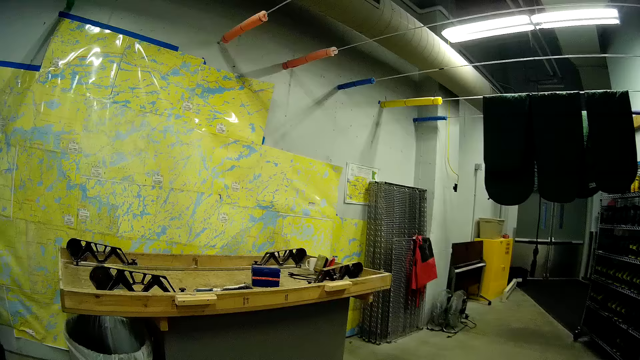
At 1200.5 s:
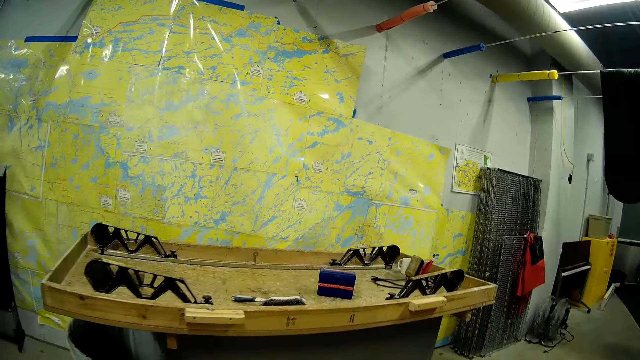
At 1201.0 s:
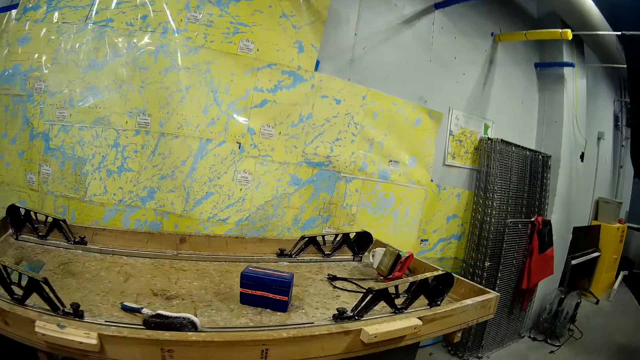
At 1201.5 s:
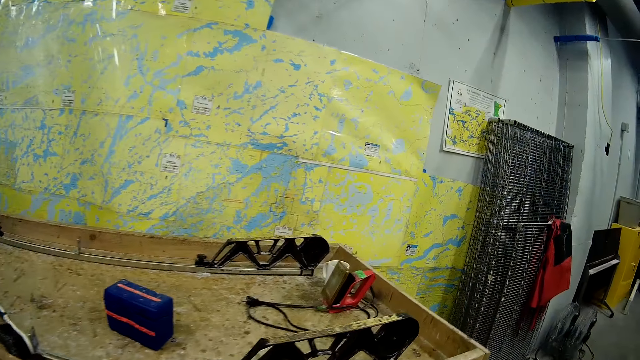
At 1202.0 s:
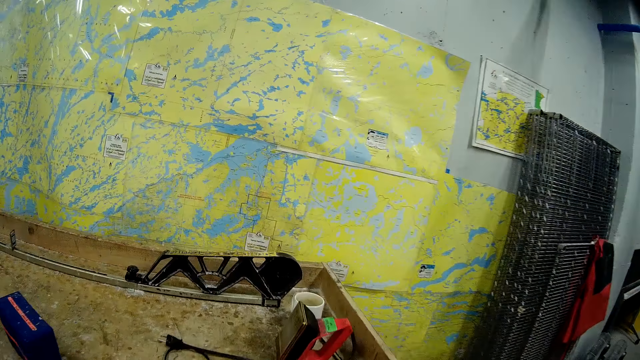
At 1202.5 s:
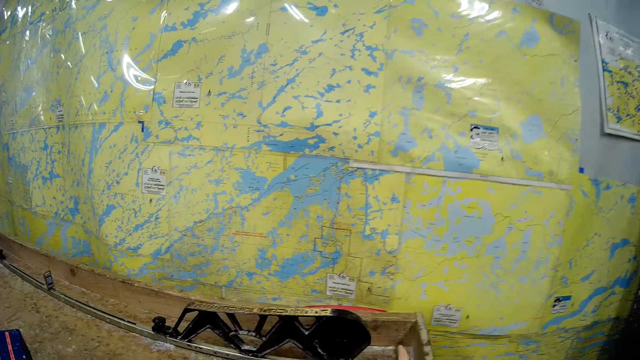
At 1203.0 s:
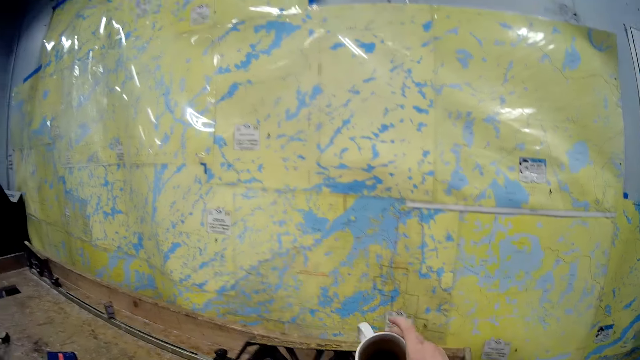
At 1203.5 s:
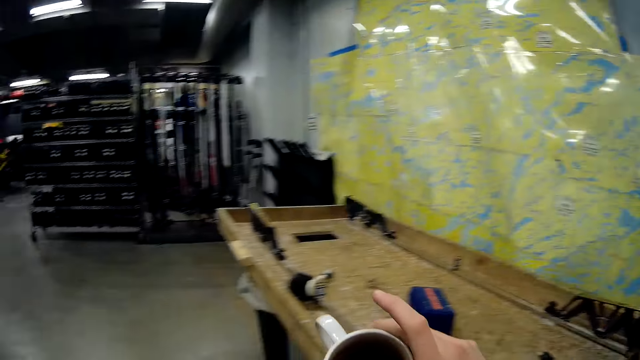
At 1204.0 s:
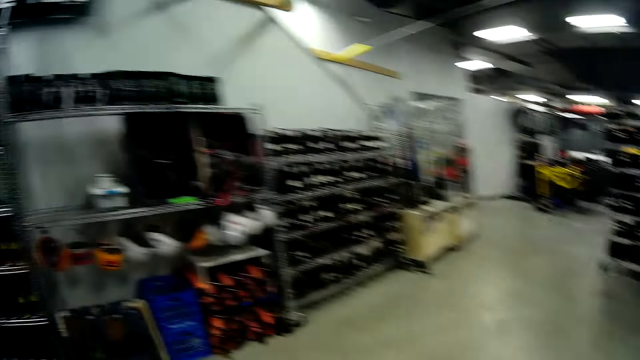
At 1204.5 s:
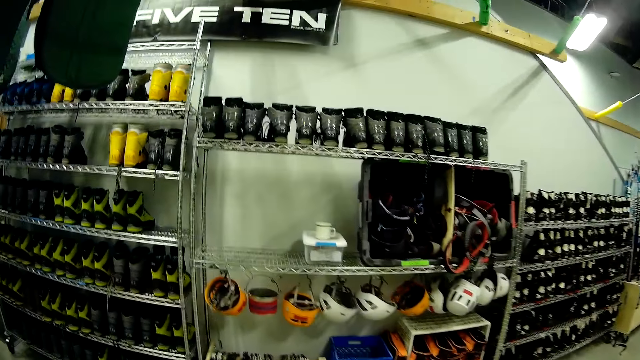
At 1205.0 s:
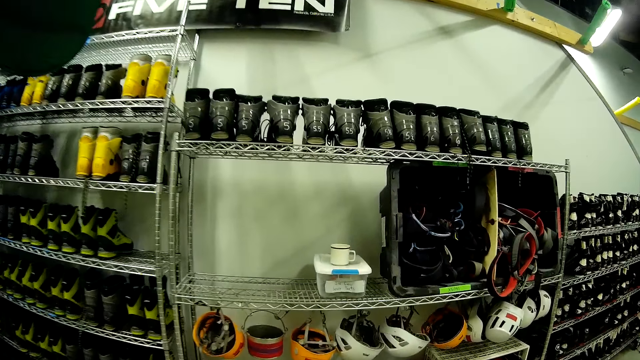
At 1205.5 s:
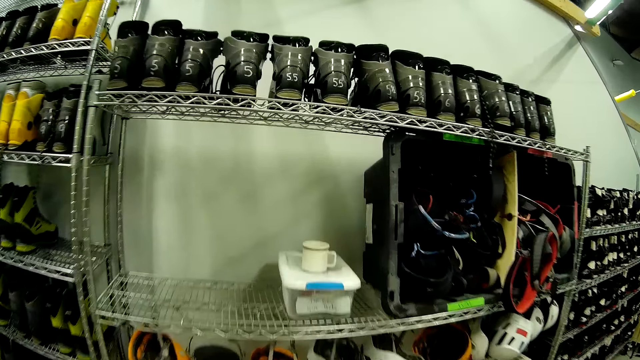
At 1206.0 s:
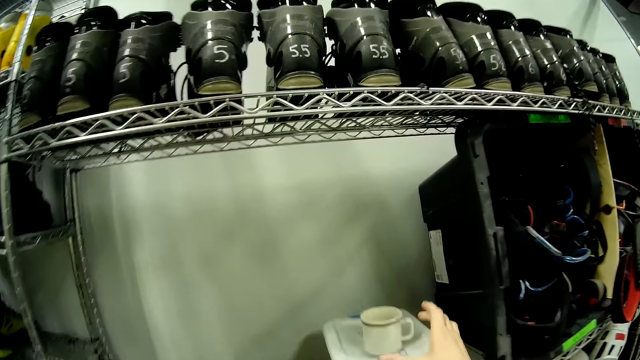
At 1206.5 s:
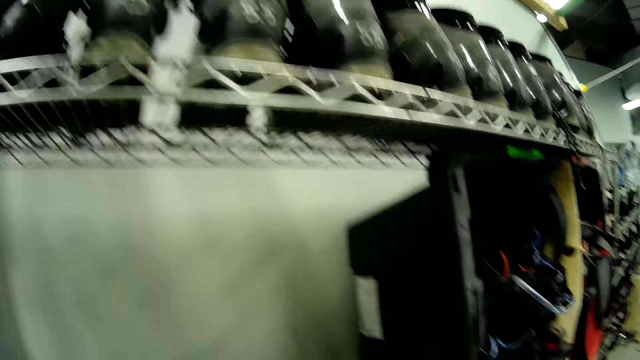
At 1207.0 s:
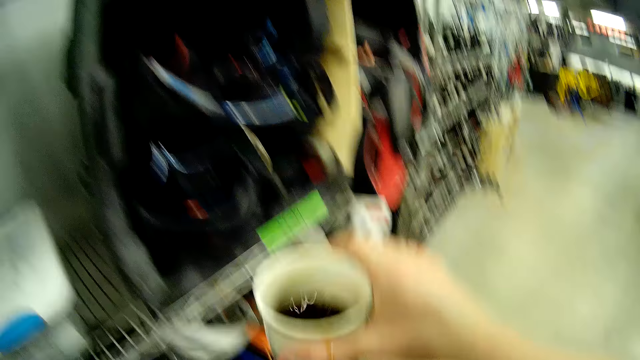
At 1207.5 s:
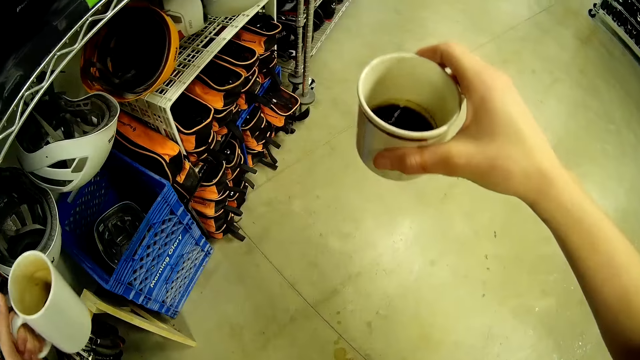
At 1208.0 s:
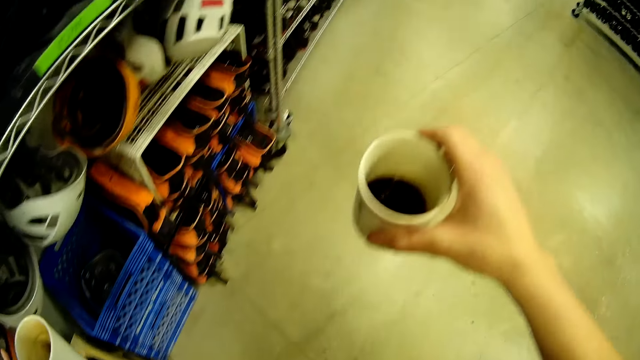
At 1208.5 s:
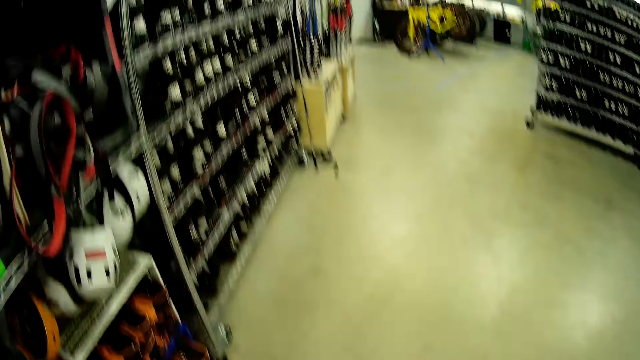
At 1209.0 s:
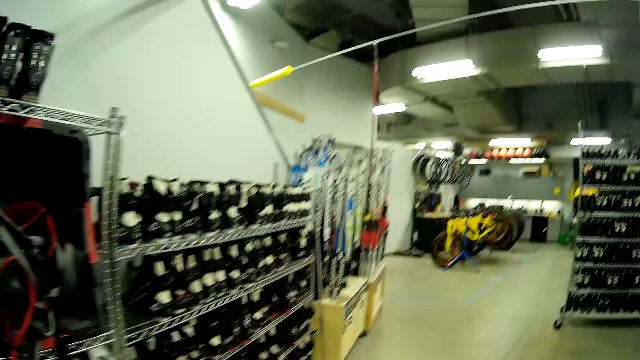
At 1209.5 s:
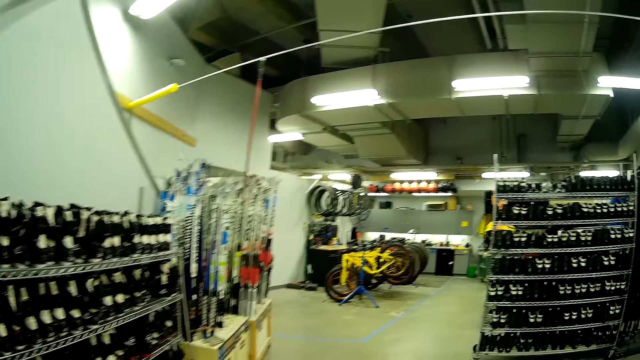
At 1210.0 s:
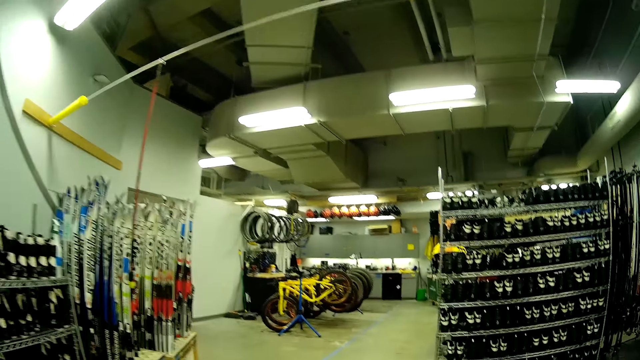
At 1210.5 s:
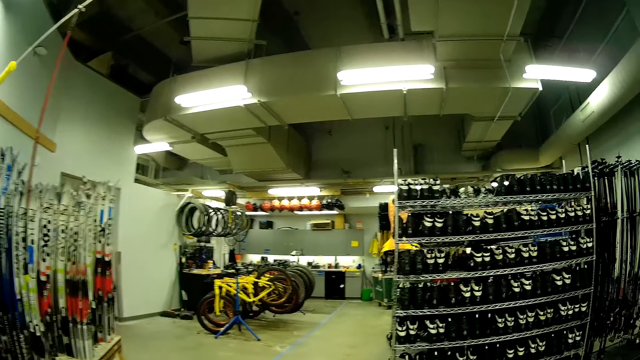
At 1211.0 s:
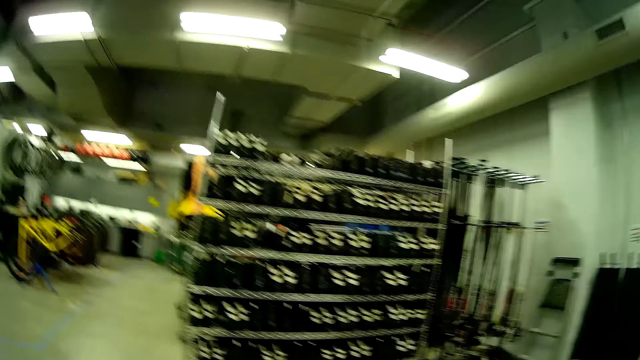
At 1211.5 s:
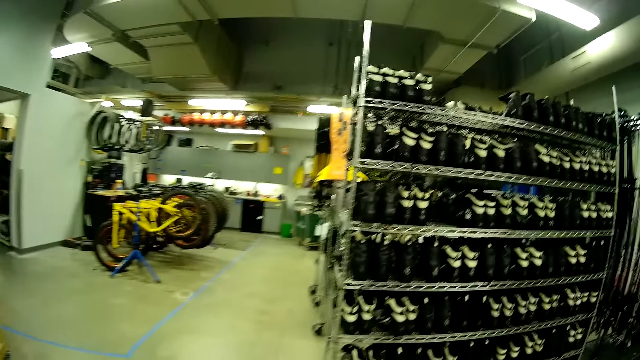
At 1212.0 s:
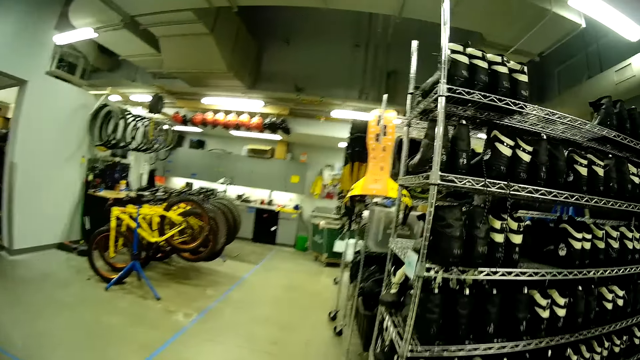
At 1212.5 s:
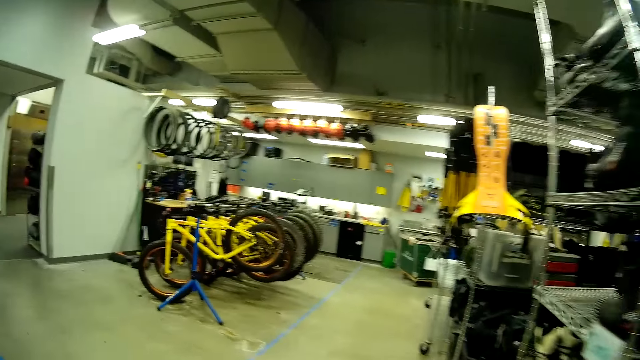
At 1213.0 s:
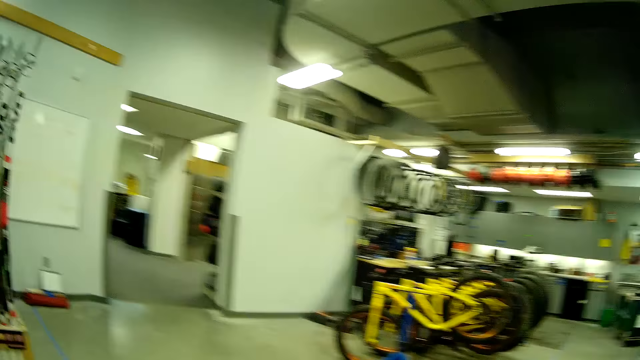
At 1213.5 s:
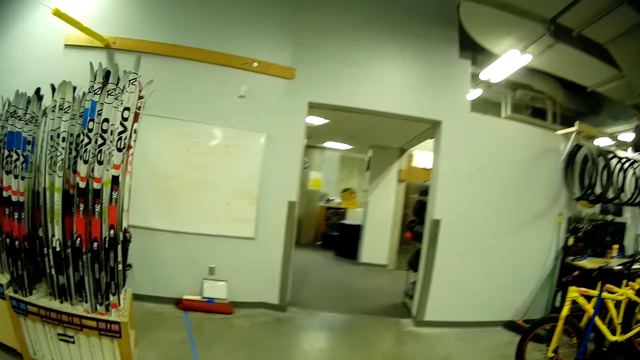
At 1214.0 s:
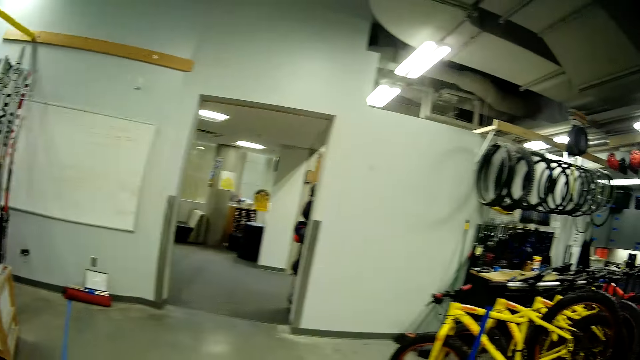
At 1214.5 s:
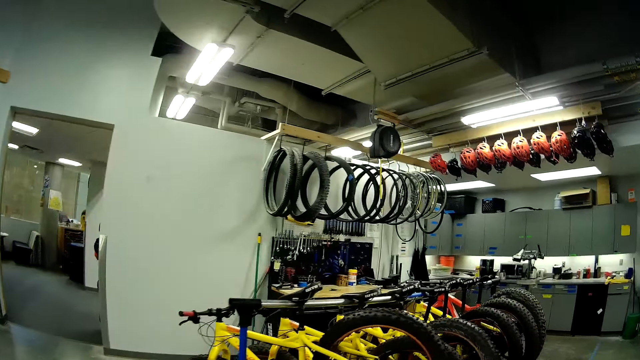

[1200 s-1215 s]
The camera wearer carries a mug on the table. They take the cup. They carry a second mug on a boots rack. They take the other cup. They walk towards a sink.

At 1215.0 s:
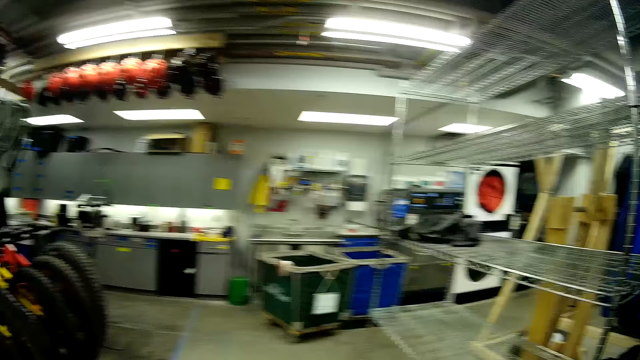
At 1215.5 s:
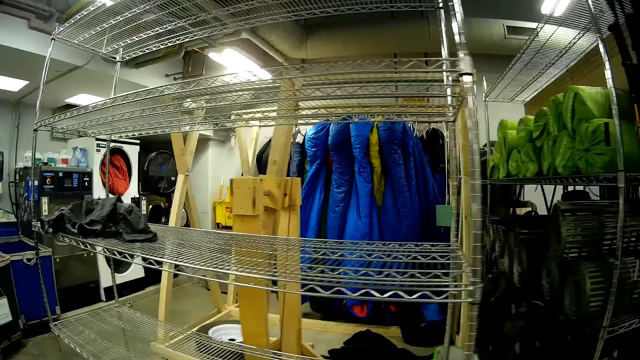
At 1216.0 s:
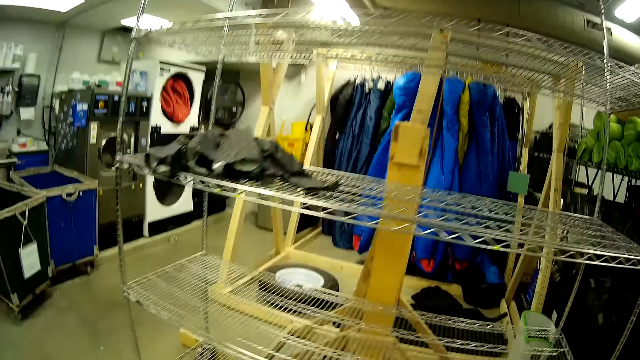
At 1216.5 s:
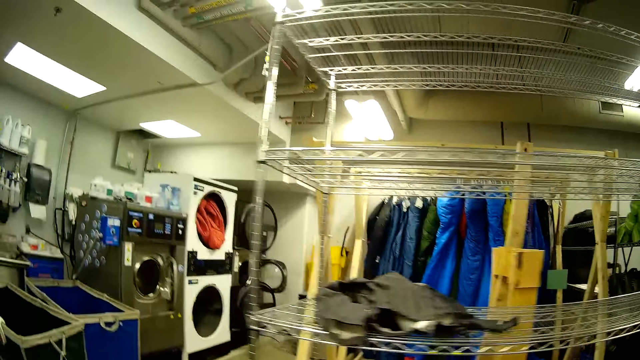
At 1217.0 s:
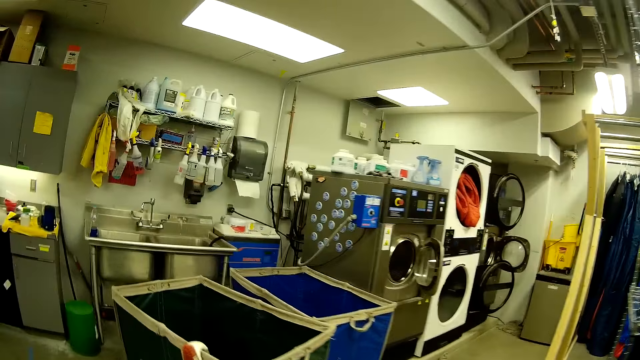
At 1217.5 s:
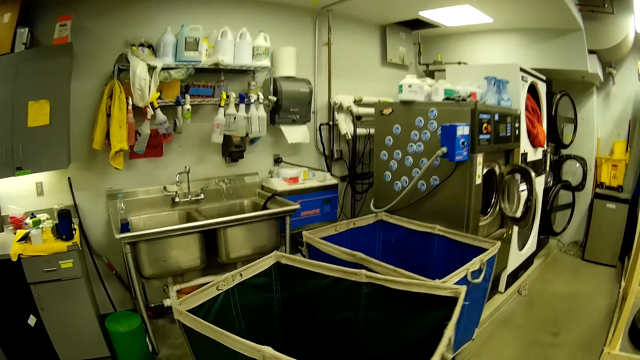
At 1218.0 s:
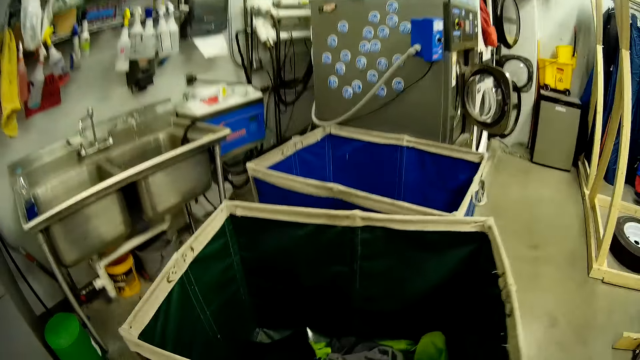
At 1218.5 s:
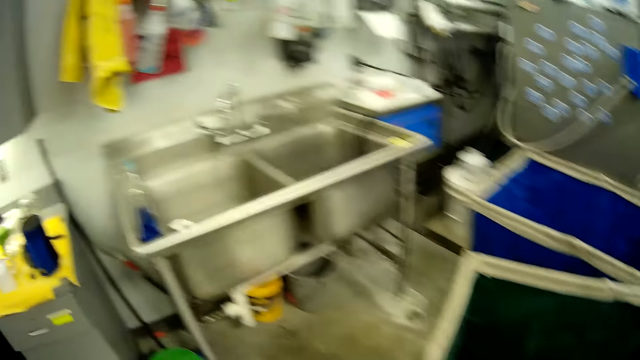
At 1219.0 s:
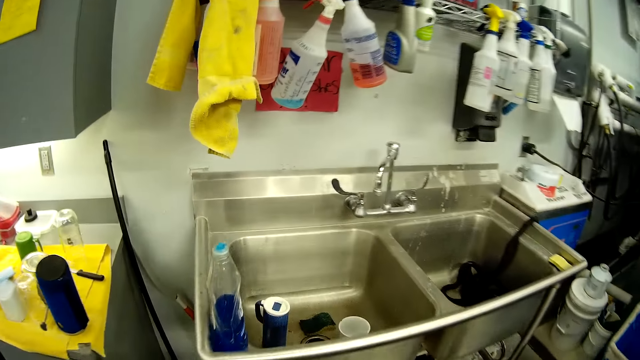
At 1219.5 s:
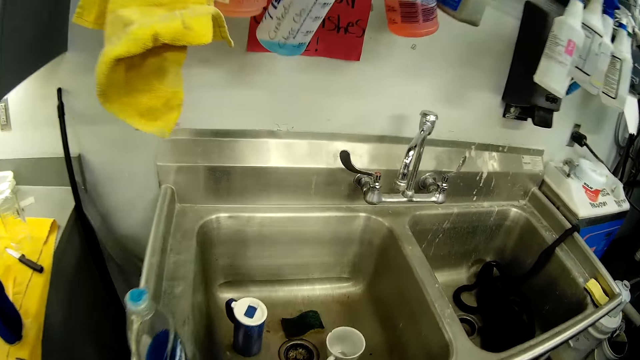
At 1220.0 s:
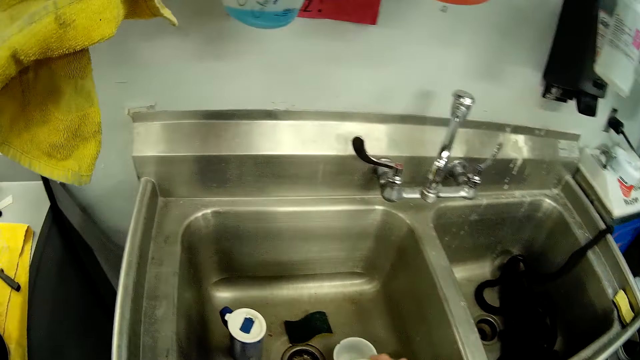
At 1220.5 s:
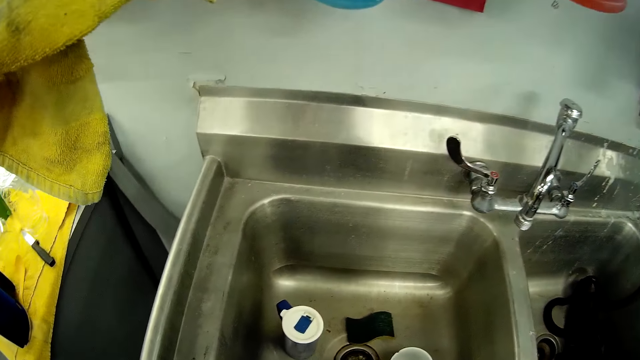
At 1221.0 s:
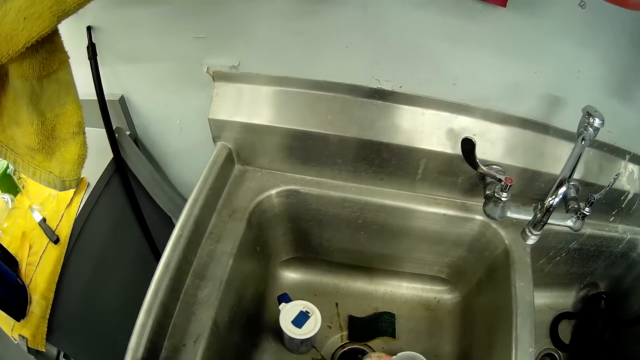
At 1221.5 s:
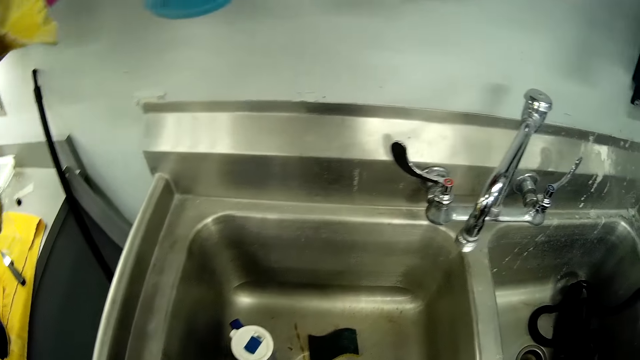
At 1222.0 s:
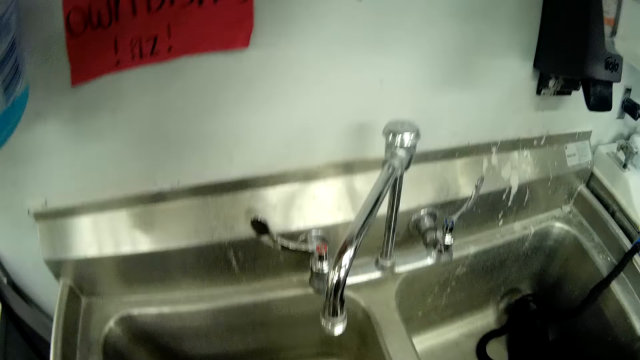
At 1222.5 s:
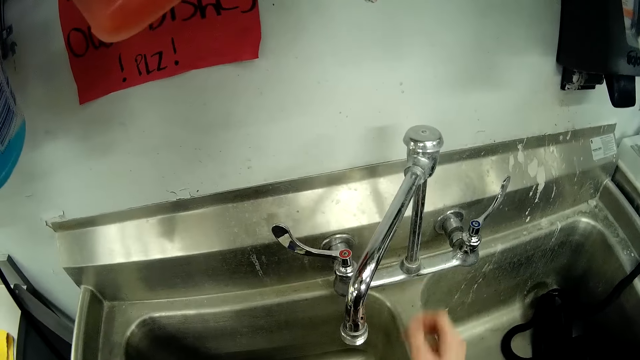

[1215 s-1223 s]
The camera wearer drops the mug in the sink.
